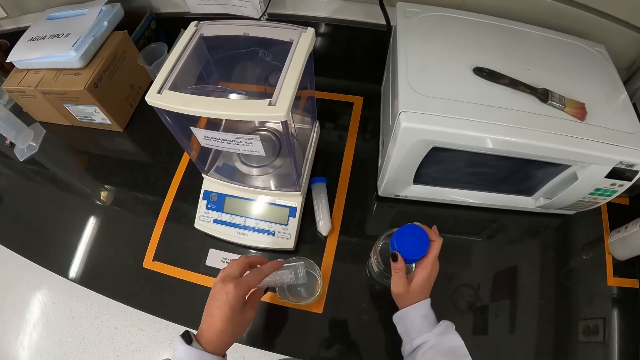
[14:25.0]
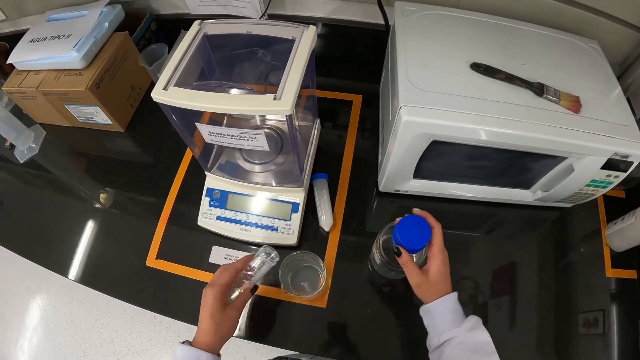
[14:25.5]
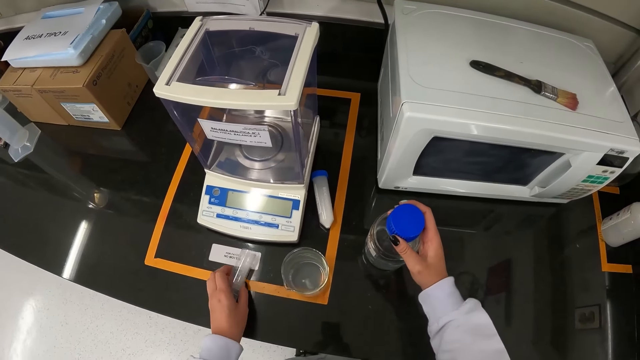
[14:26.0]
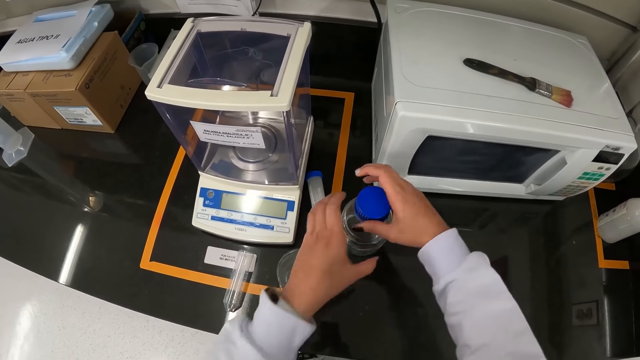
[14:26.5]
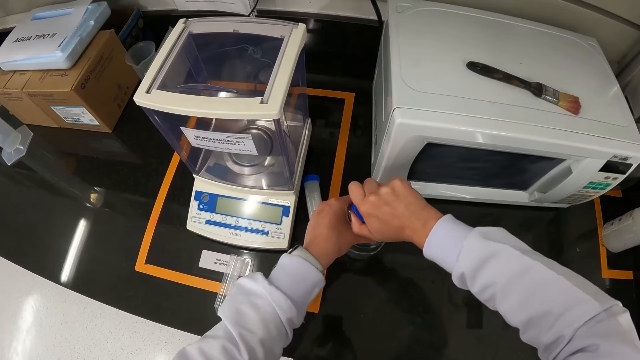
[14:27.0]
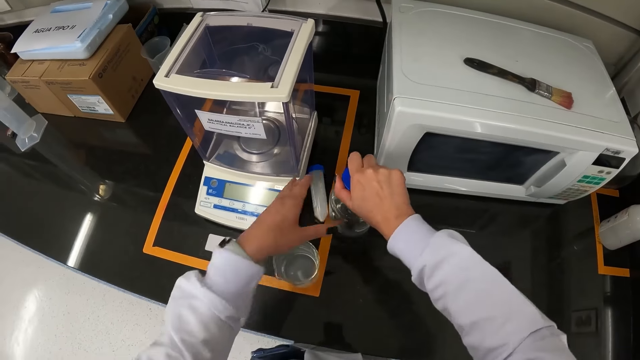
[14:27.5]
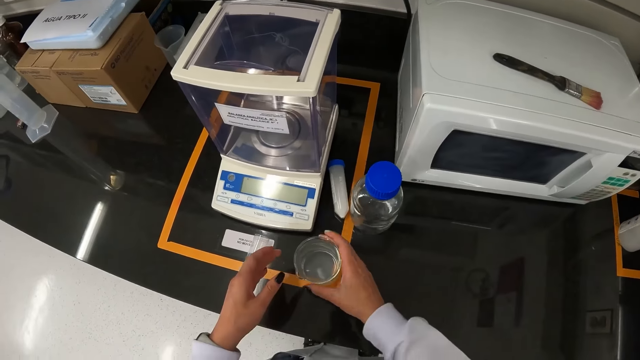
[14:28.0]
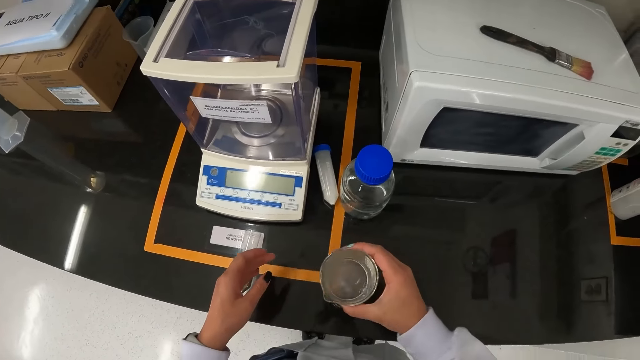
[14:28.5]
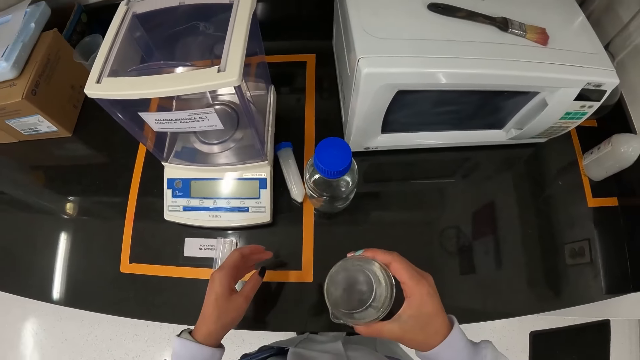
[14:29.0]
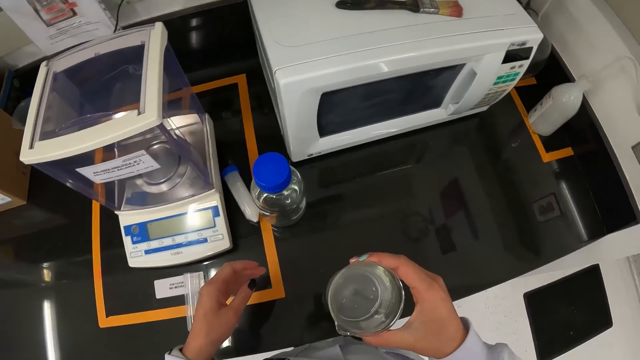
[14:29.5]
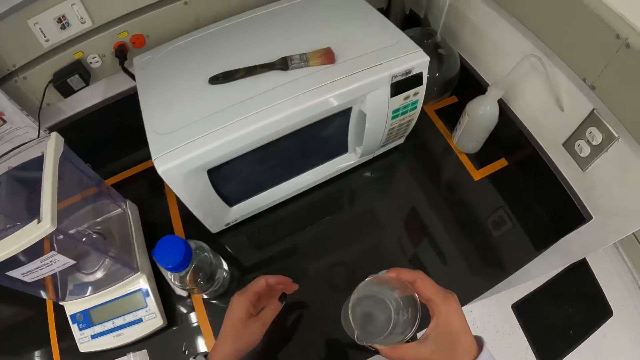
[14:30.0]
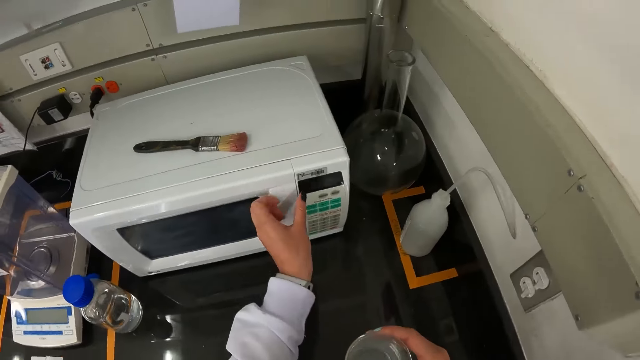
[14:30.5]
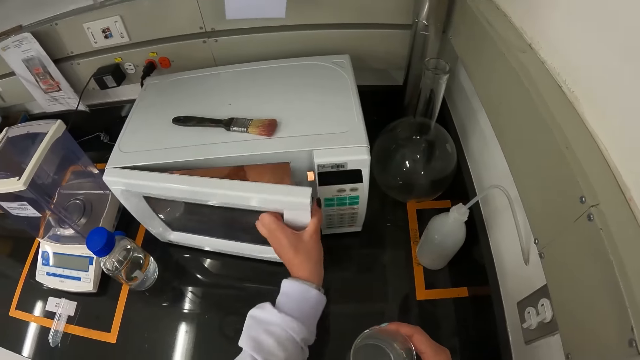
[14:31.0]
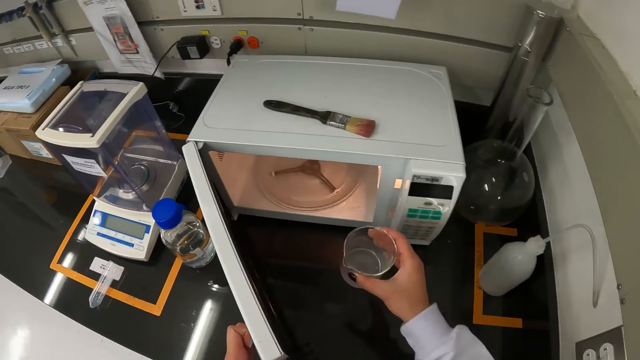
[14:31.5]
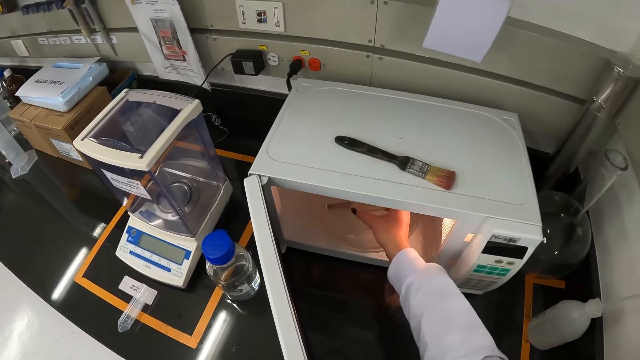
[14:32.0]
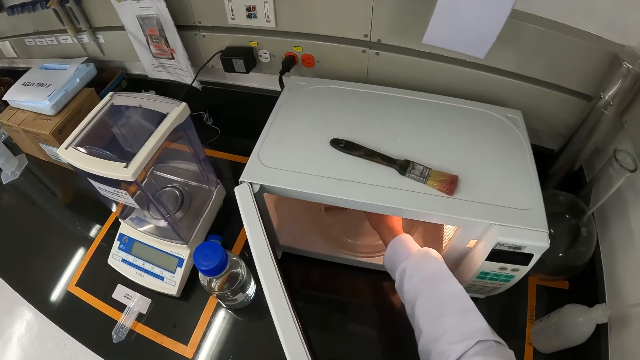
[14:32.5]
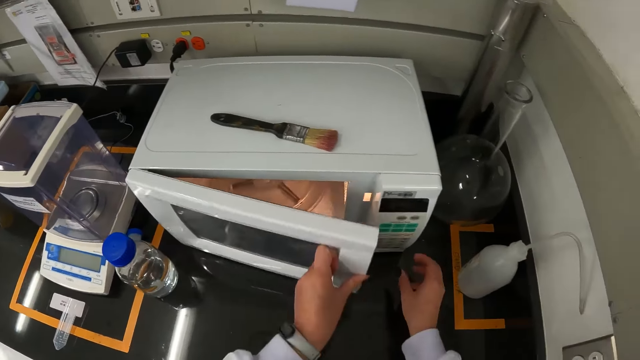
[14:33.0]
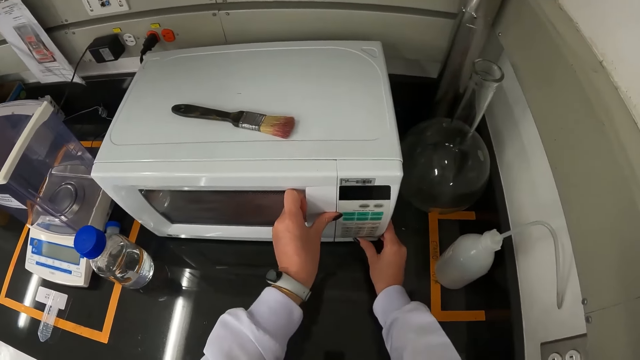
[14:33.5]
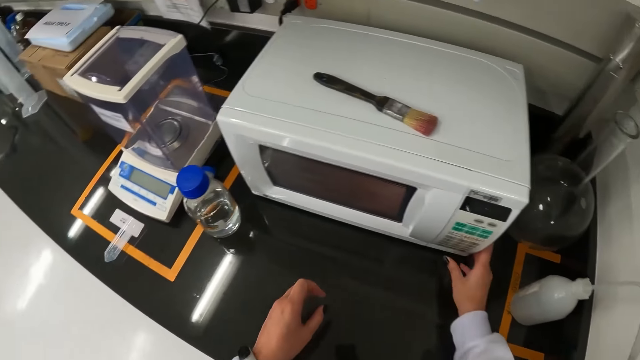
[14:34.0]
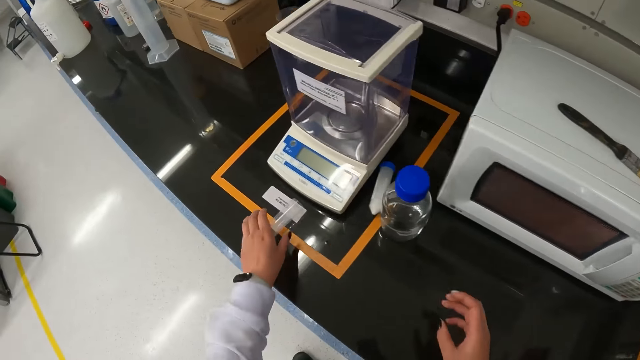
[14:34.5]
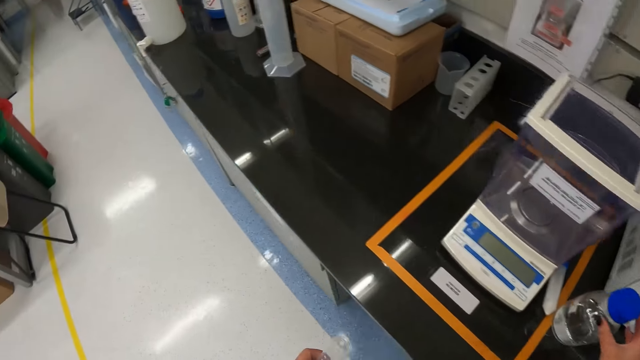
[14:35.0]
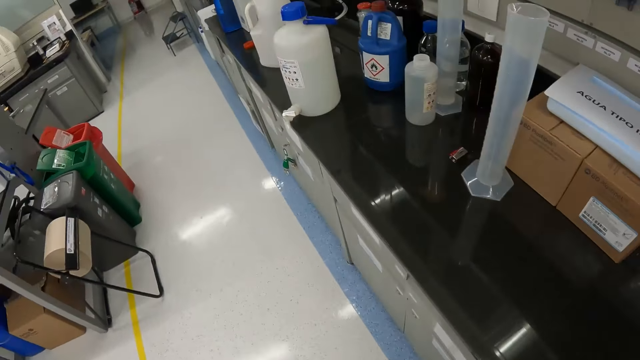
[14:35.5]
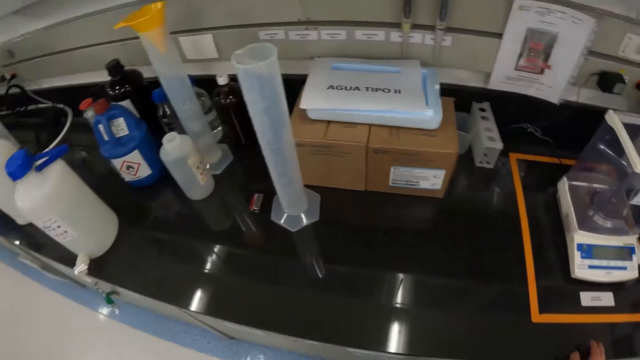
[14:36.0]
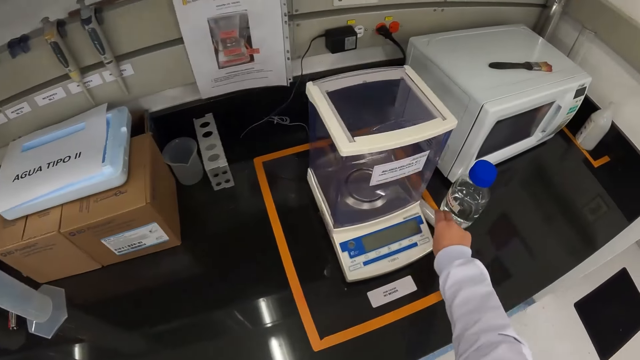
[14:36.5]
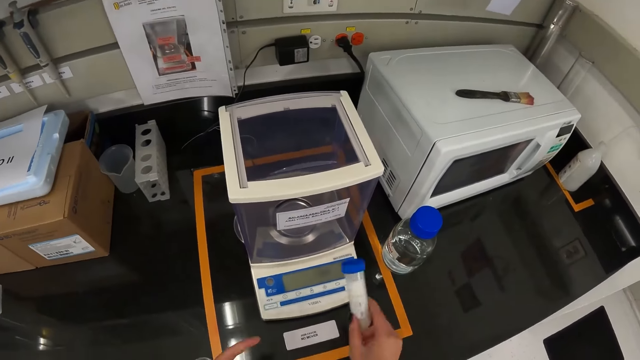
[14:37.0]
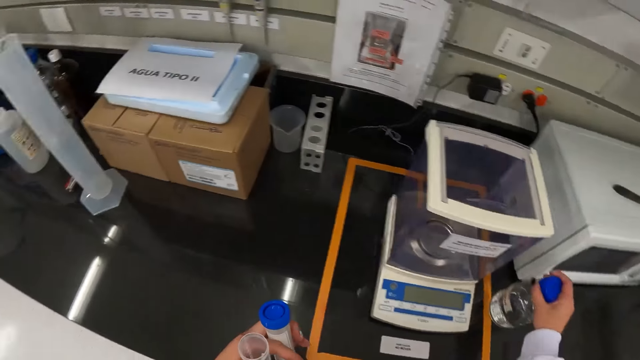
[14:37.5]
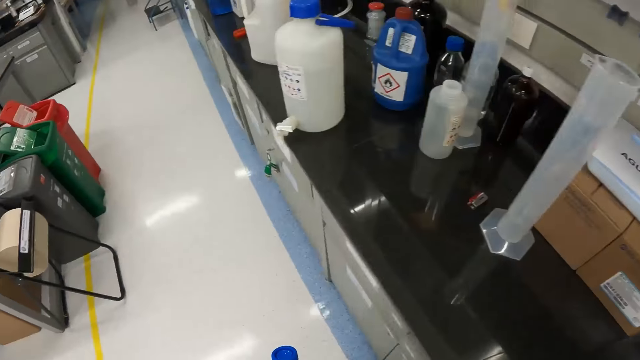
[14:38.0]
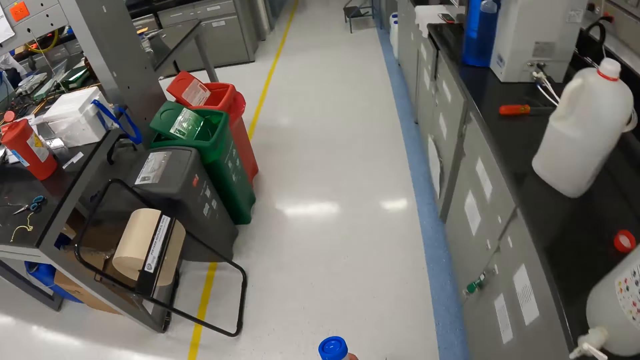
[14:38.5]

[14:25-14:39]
The camera wearer drops the test tube on the laboratory table with her left hand. She tightens the cover of the reagent bottle with her hands. She takes the beaker from the laboratory table with her right hand. She shakes the beaker with her right hand. She opens a microwave with her left hand. She drops the beaker in the microwave with her right hand. She removes her right hand from the microwave. She closes the microwave with her left hand. She presses a button on the microwave with her right thumb. She starts the microwave. She takes the test tube from the laboratory table with her left hand. She adjusts the reagent bottle on the laboratory table with her right hand. She walks in the laboratory. She takes the sample bottle from the laboratory table with her right hand. She moves the sample bottle in her right hand to her left hand. She takes the reagent bottle from the laboratory table with her right hand.

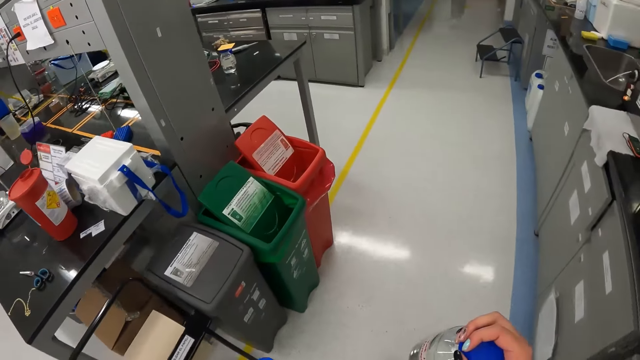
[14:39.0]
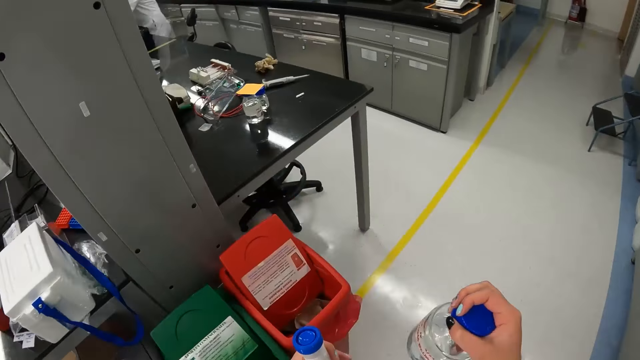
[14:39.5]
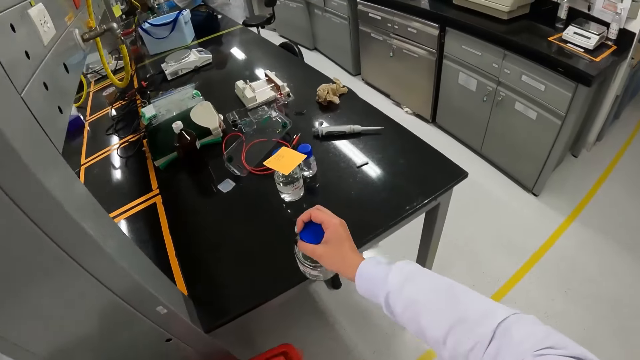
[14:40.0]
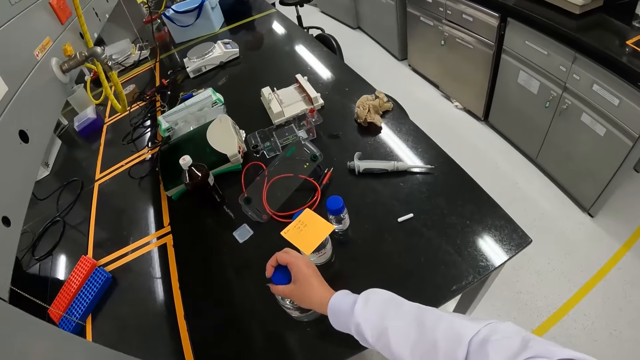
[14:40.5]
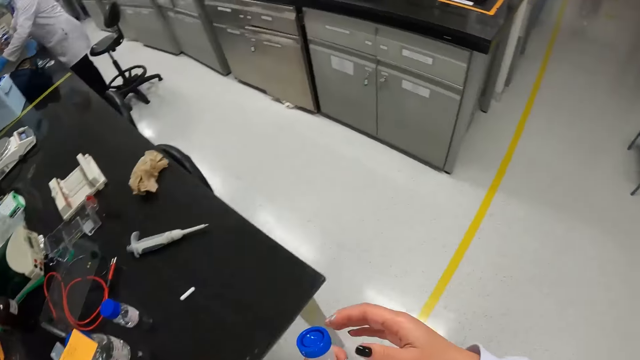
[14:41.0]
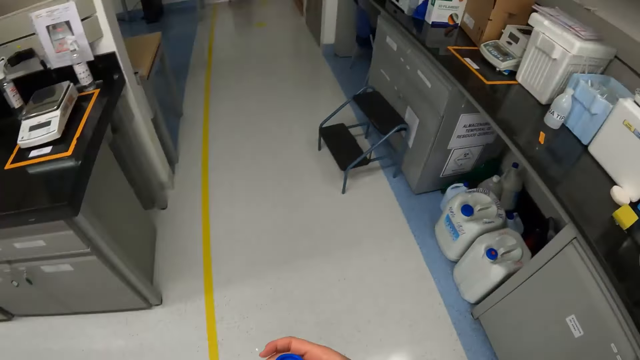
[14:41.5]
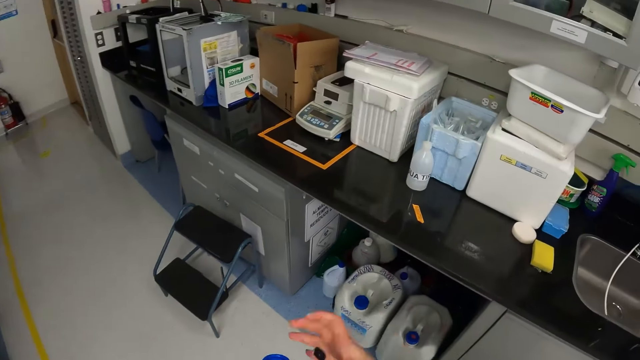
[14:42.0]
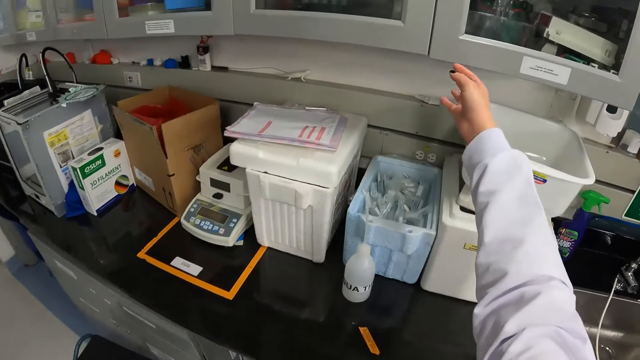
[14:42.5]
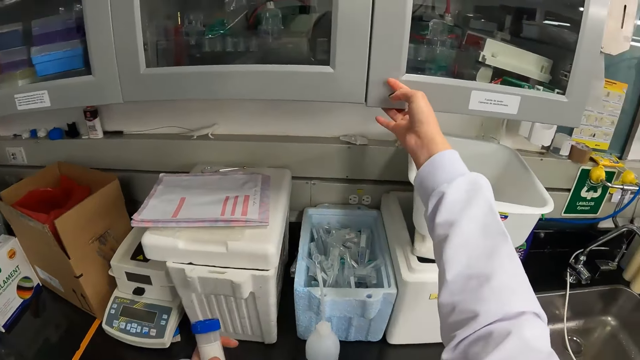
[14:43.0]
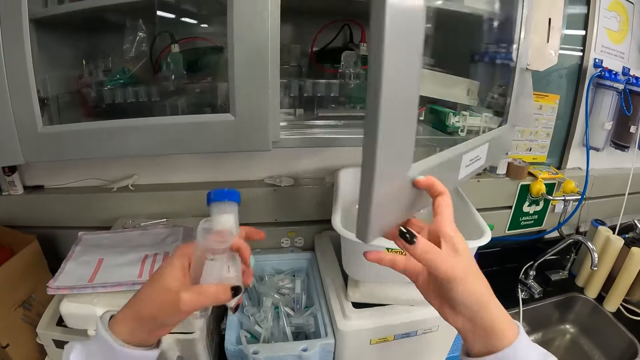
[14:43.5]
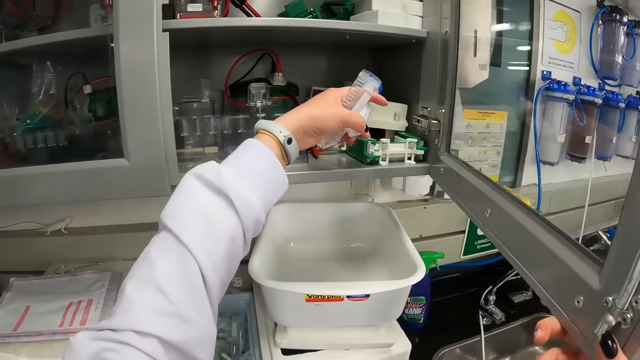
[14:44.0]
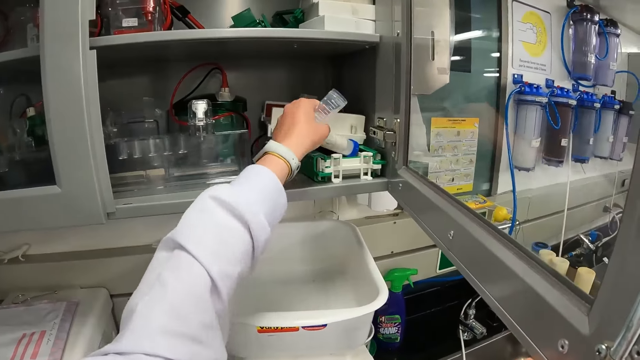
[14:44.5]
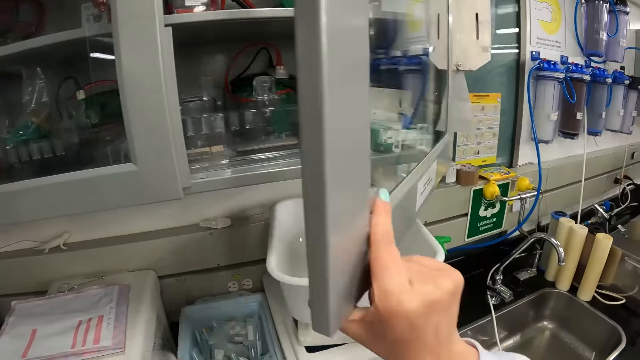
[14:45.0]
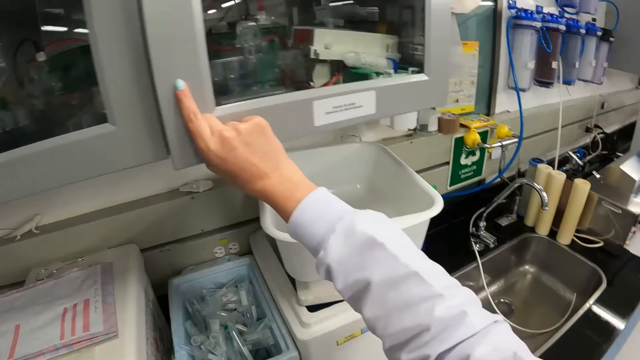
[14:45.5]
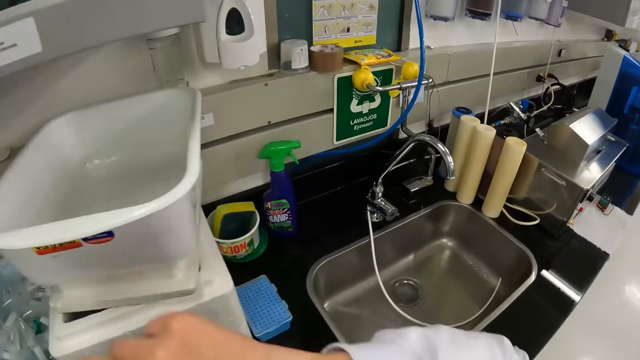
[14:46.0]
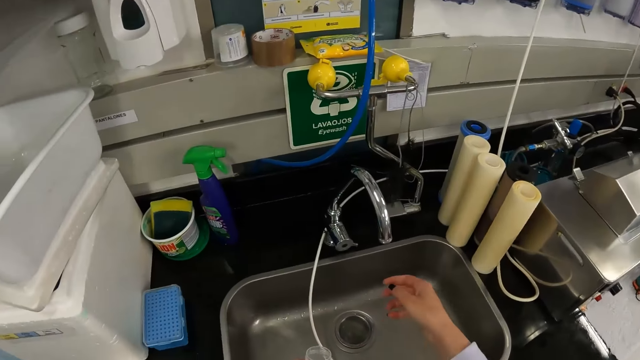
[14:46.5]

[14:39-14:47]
The camera wearer drops the reagent bottle on a laboratory table with her right hand. She walks in the laboratory. She opens a cabinet with her right hand. She drops the sample bottle or test tube in the cabinet with her left hand. She closes the cabinet with her right hand.
